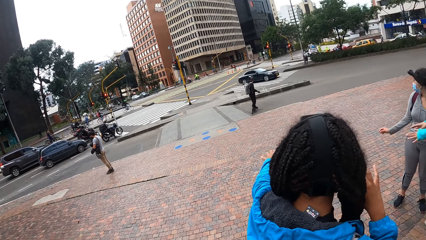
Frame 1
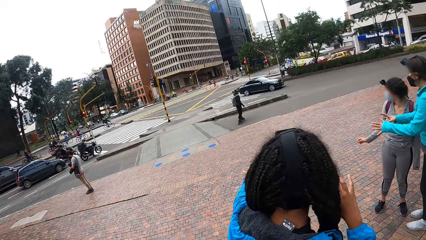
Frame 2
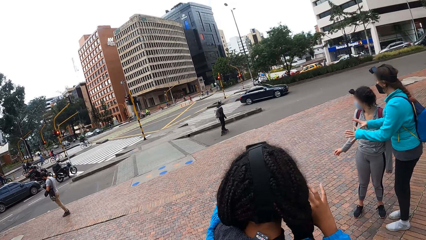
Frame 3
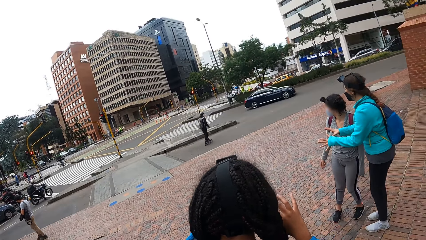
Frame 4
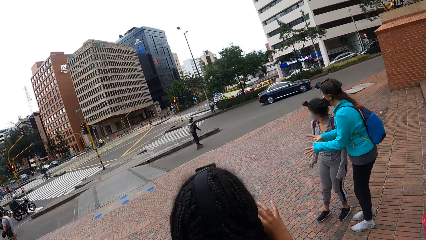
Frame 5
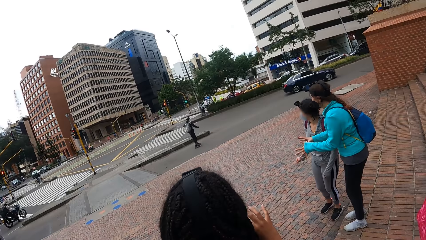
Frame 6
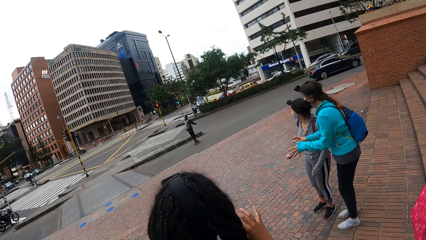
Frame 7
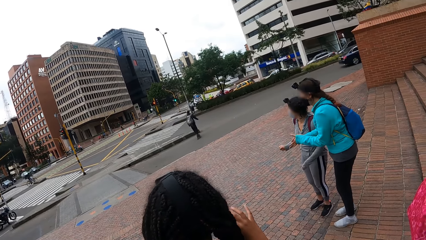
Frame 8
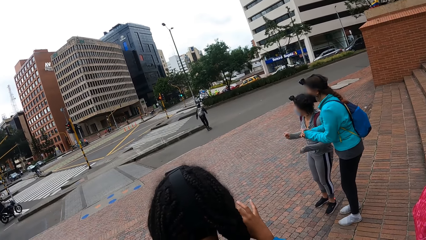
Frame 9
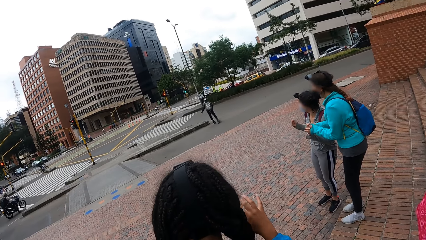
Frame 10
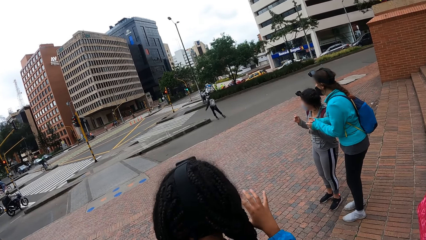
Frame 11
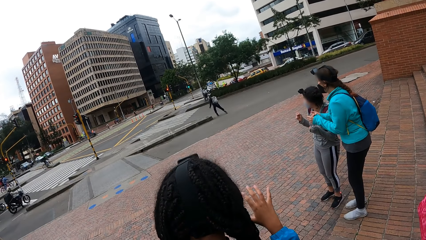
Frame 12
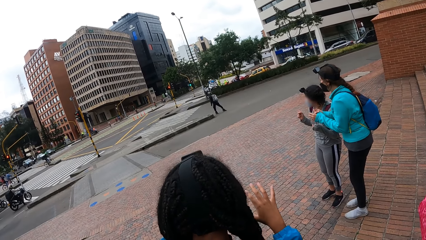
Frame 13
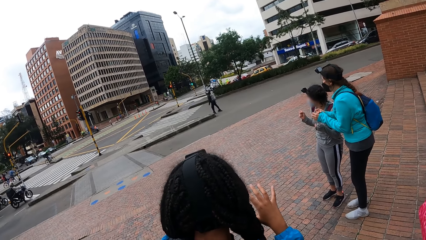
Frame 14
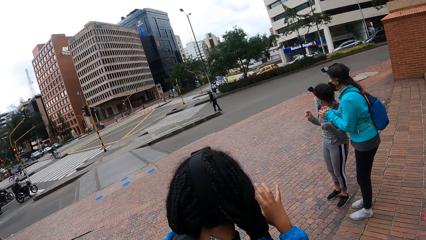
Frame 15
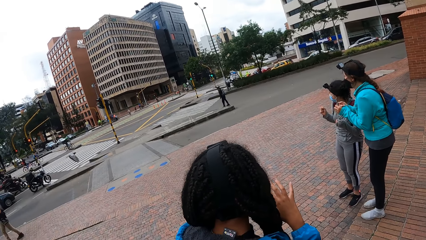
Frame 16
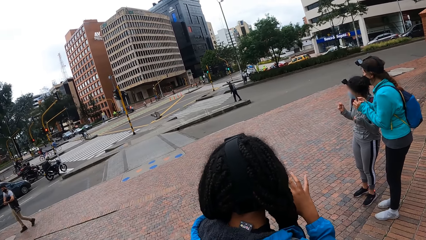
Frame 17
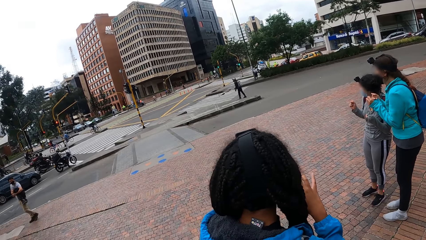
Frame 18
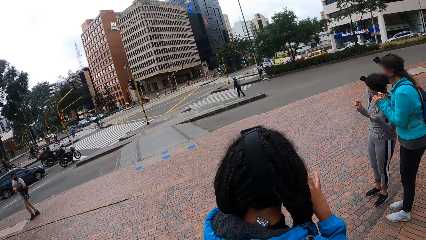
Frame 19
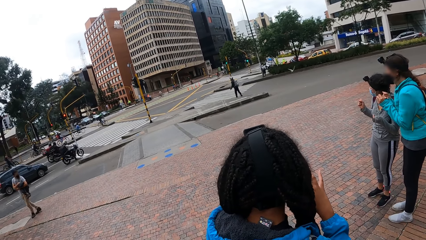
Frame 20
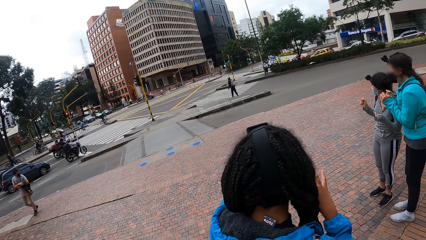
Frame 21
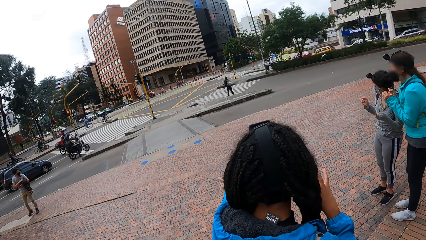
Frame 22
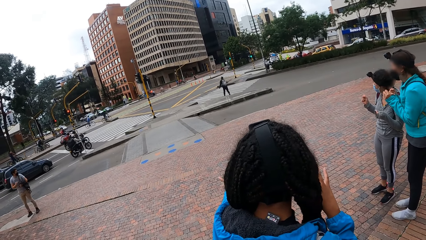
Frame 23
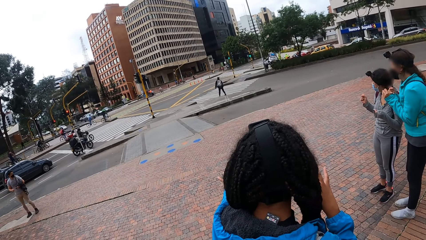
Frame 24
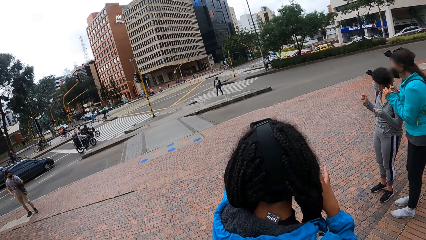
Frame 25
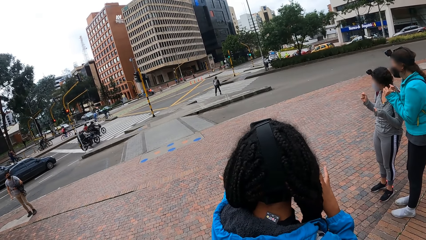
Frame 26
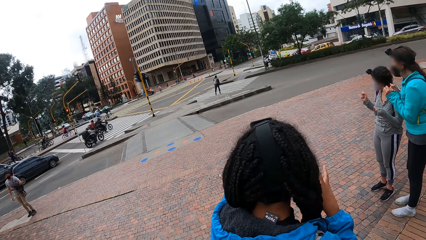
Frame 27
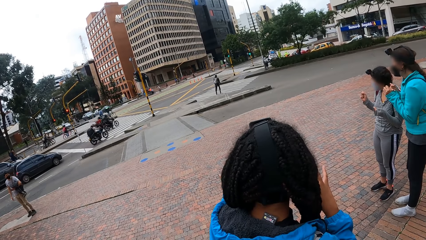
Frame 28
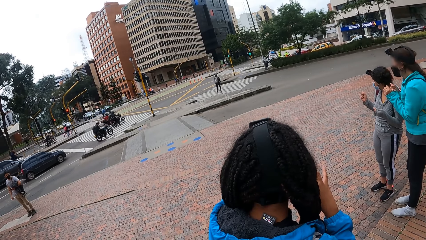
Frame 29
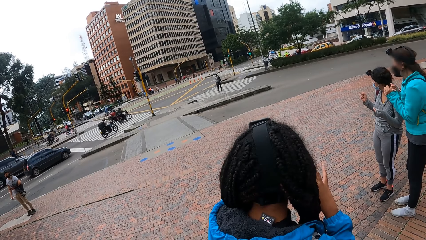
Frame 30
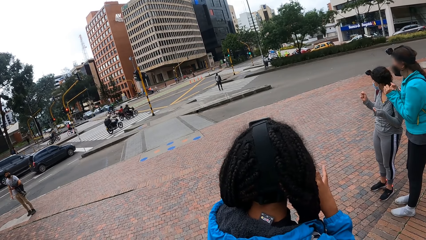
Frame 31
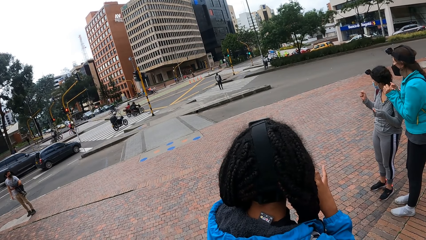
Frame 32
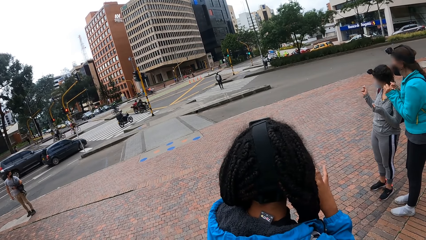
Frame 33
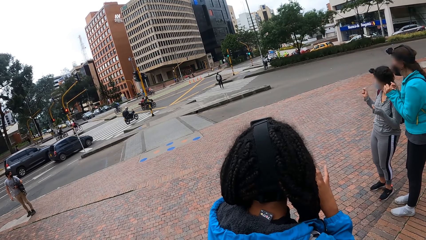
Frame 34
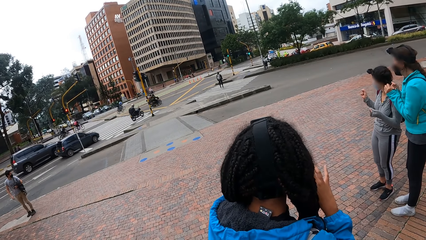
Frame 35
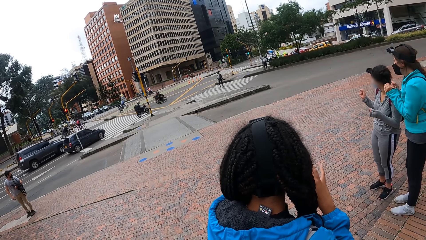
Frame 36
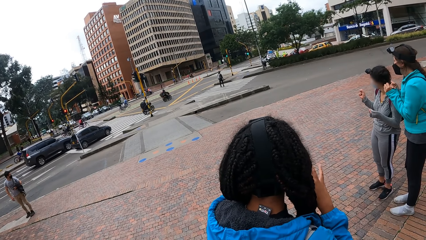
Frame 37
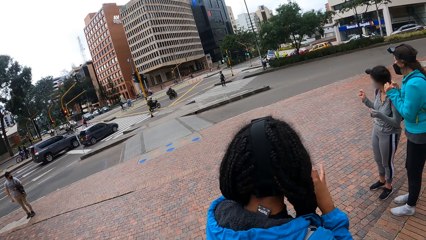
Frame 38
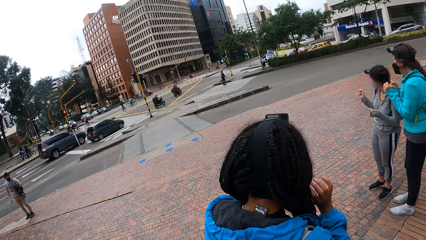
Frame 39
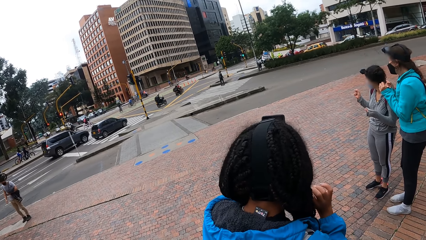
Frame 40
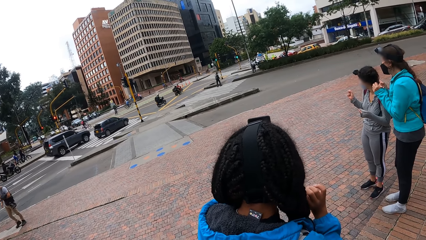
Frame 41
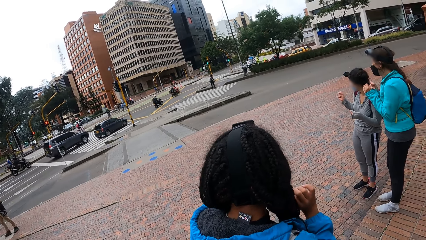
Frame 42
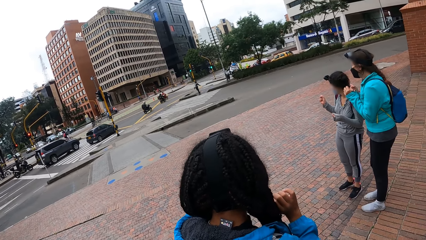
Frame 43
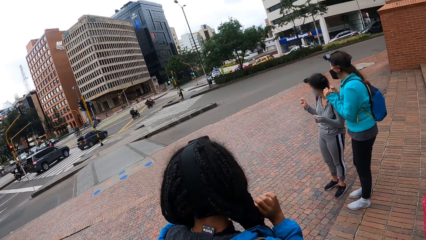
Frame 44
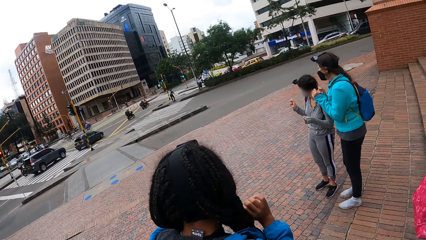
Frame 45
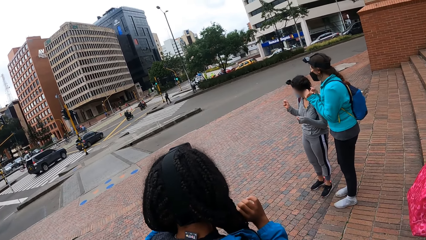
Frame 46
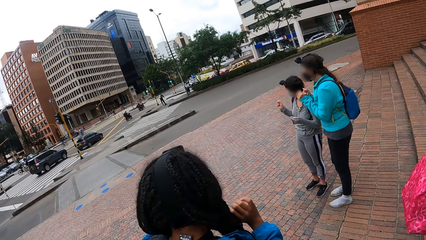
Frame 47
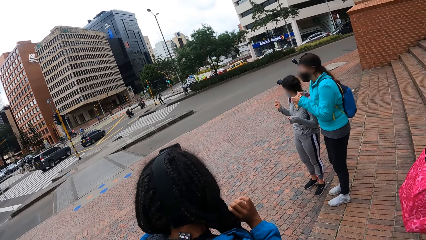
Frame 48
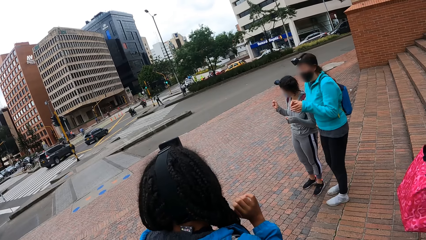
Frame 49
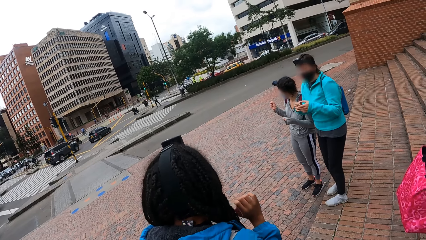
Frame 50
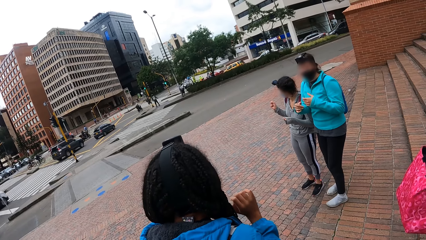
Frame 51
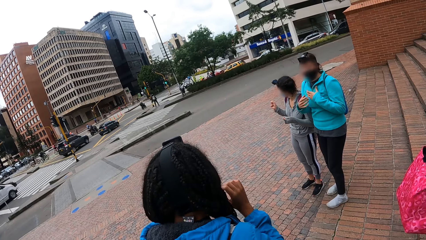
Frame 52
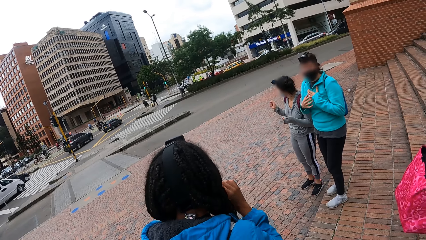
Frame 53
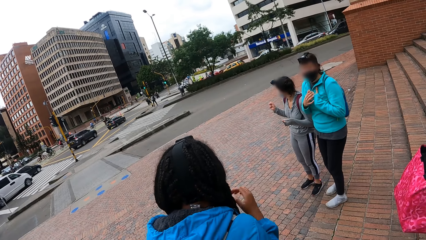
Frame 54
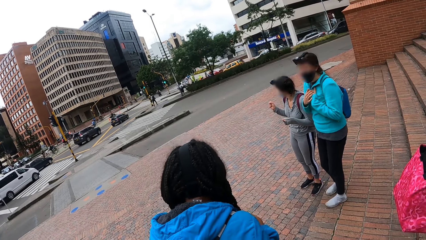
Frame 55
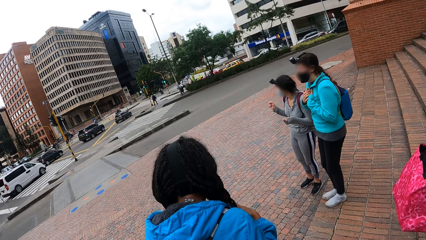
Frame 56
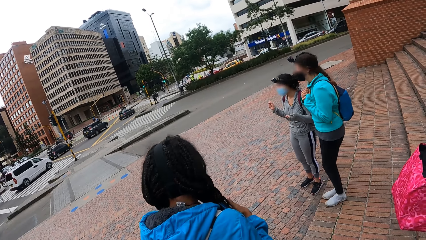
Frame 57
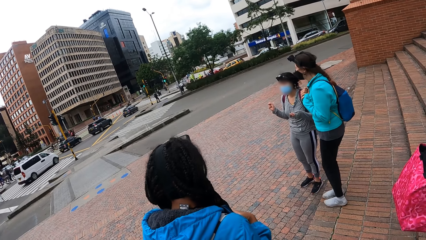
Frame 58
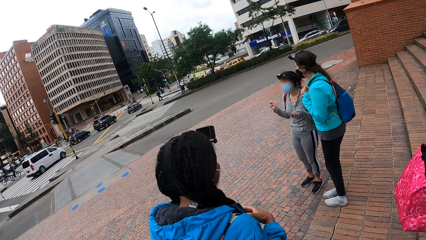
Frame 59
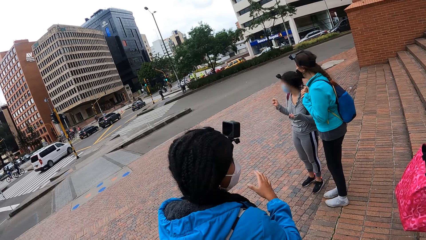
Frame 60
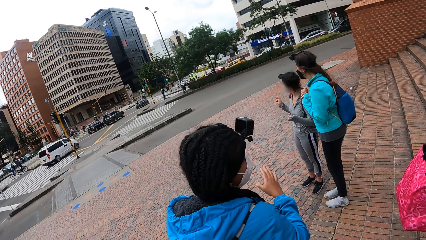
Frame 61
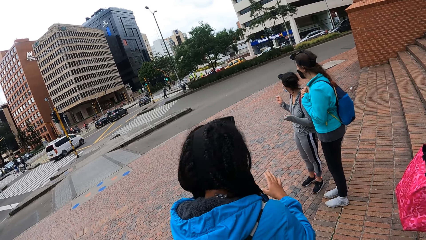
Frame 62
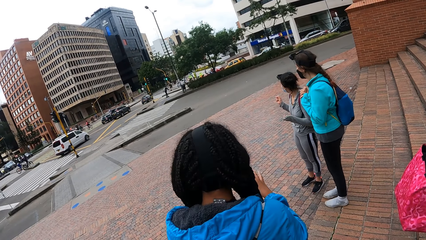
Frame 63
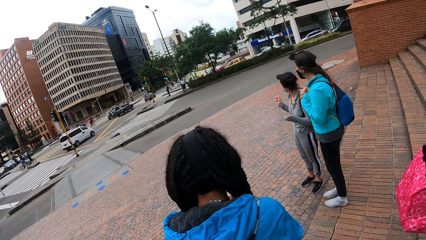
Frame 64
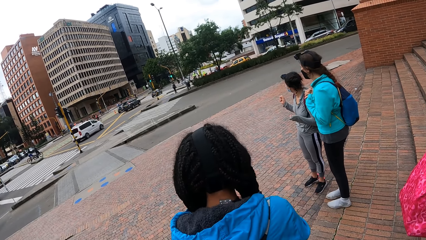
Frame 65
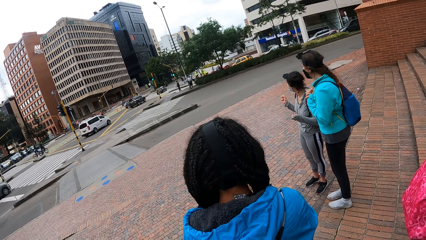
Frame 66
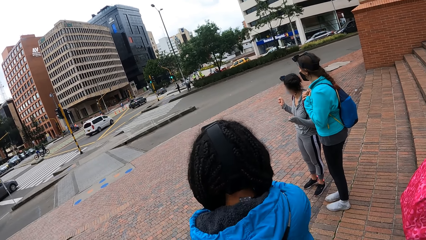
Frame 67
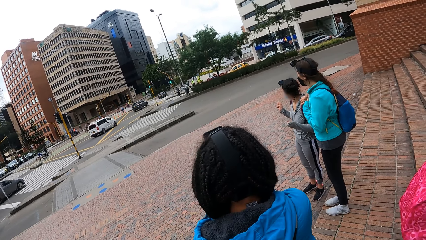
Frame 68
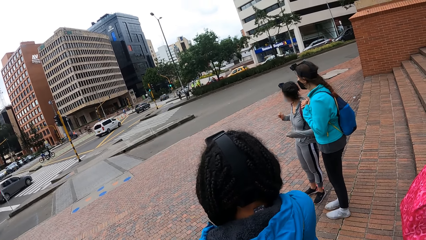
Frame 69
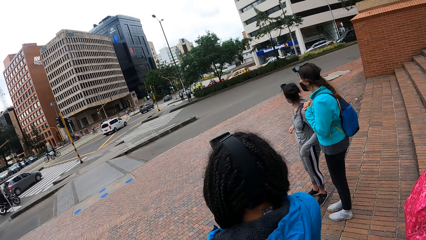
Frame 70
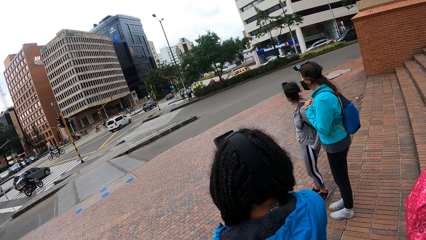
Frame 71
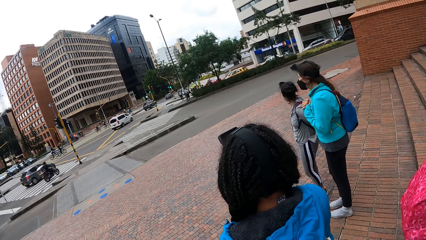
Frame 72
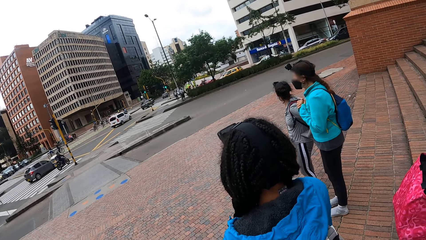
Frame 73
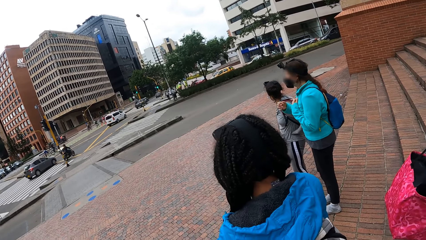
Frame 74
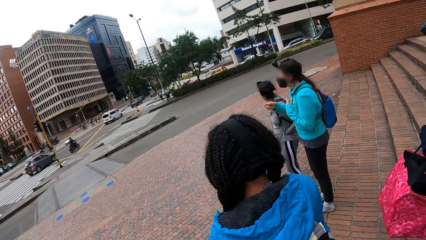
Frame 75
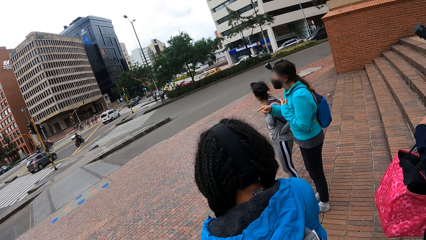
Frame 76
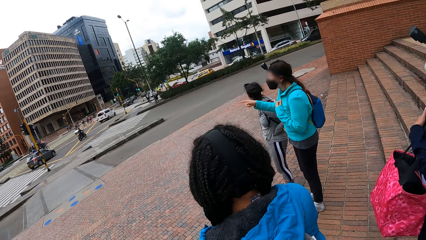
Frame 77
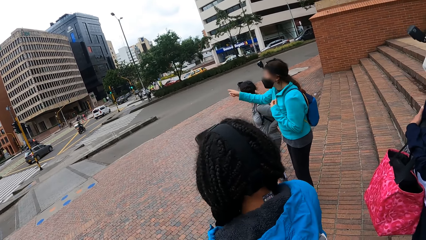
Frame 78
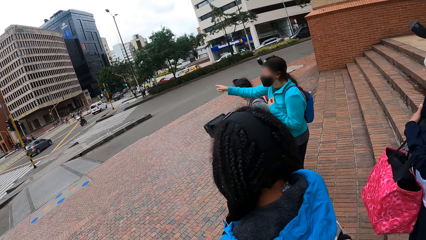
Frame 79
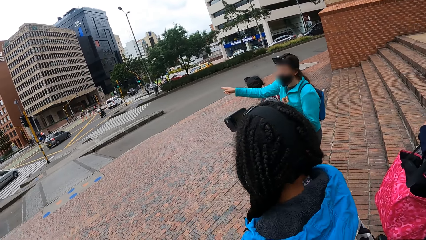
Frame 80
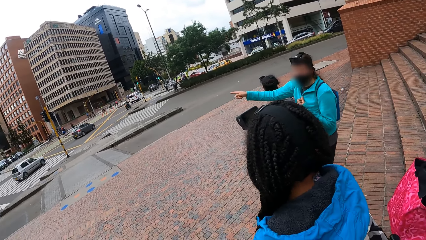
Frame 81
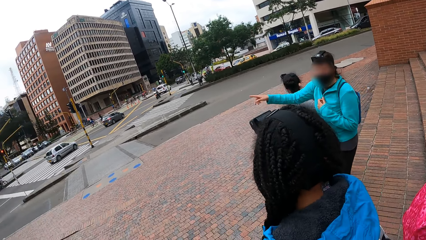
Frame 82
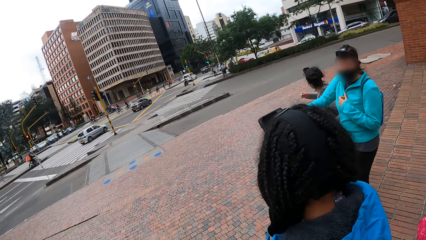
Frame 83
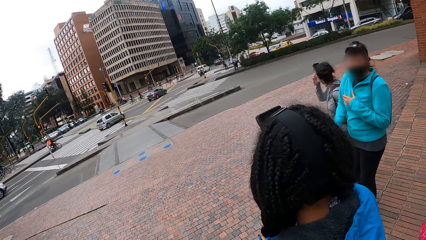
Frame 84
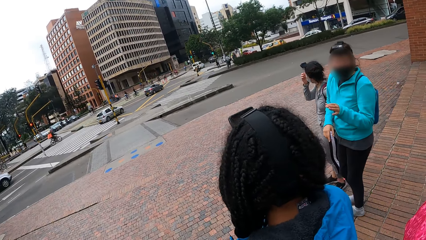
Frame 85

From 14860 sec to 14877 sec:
The camera wearer and three ladies watch a man.
